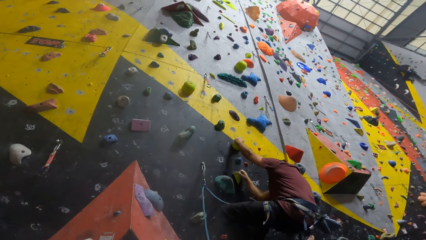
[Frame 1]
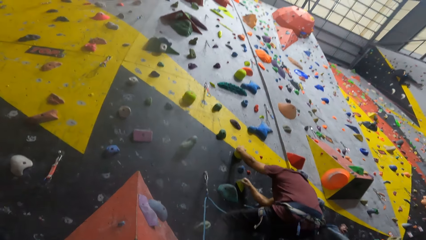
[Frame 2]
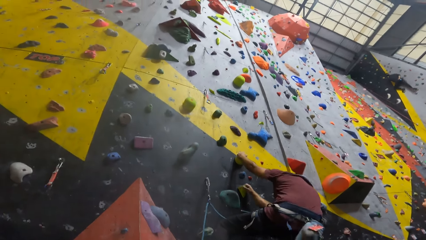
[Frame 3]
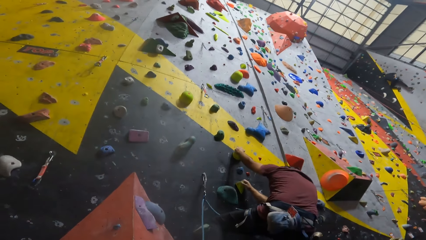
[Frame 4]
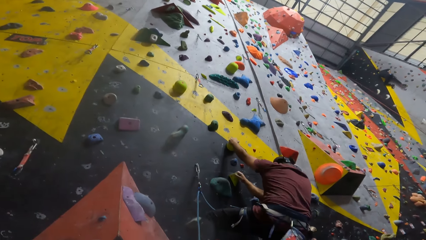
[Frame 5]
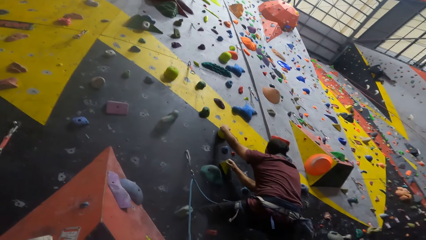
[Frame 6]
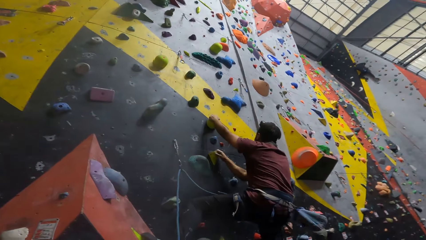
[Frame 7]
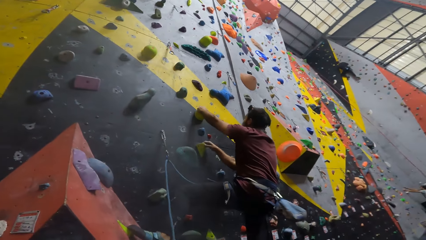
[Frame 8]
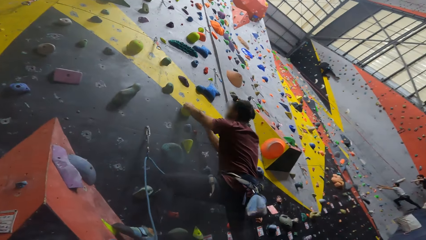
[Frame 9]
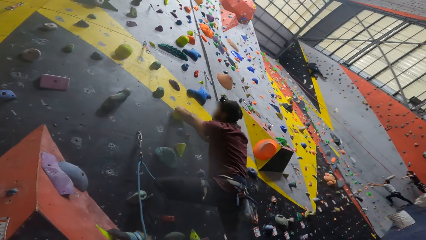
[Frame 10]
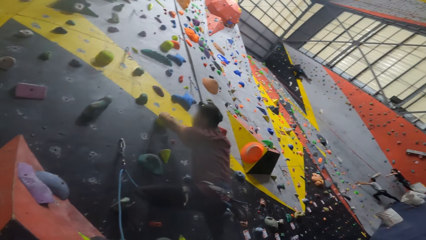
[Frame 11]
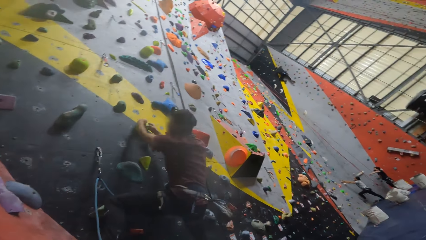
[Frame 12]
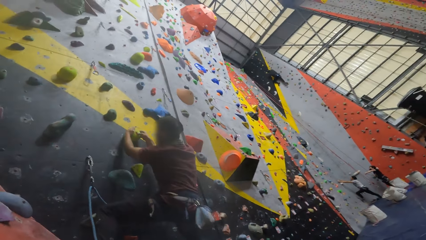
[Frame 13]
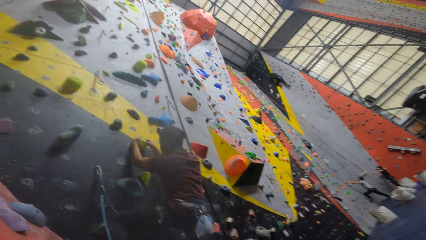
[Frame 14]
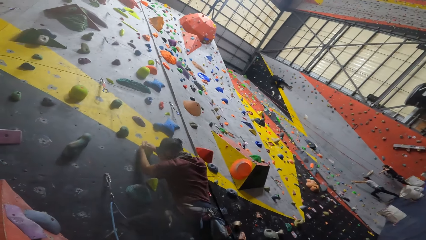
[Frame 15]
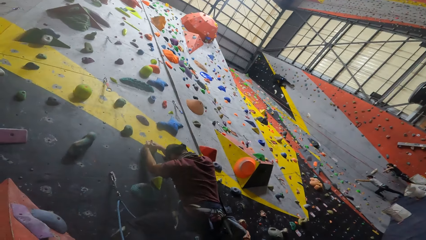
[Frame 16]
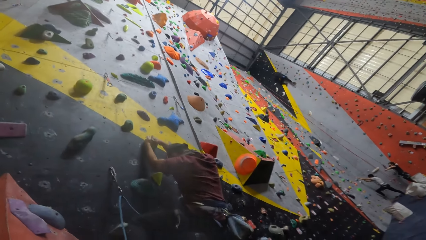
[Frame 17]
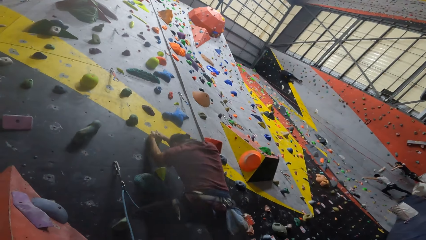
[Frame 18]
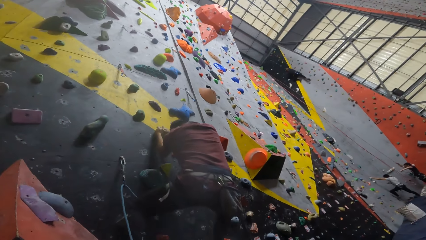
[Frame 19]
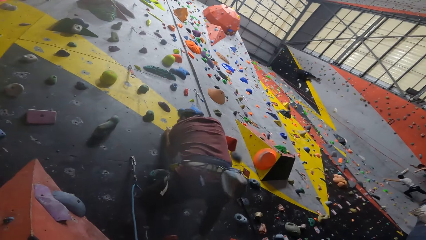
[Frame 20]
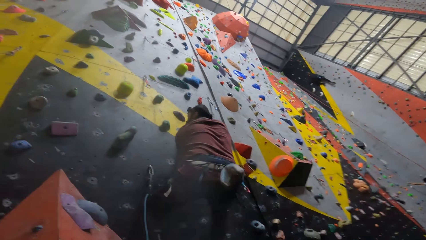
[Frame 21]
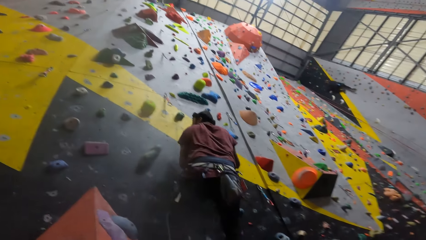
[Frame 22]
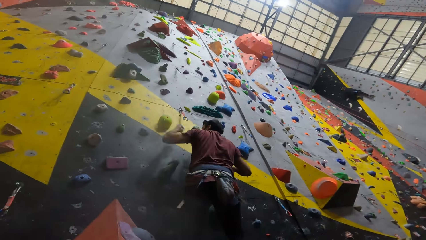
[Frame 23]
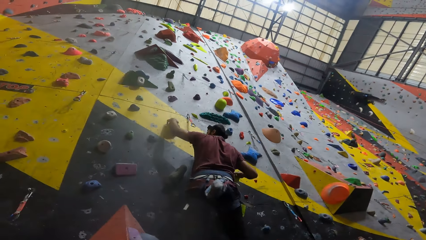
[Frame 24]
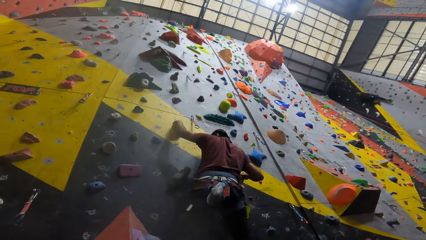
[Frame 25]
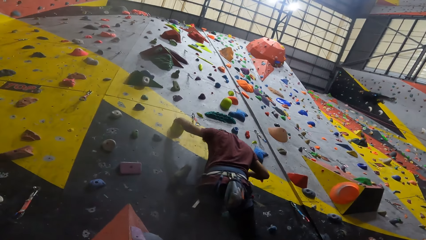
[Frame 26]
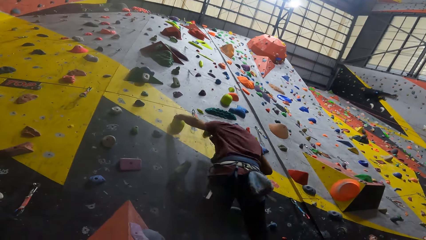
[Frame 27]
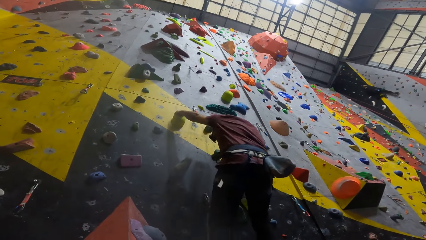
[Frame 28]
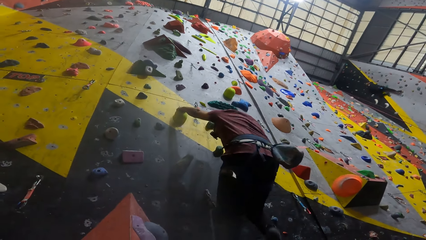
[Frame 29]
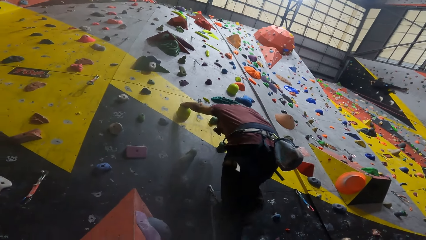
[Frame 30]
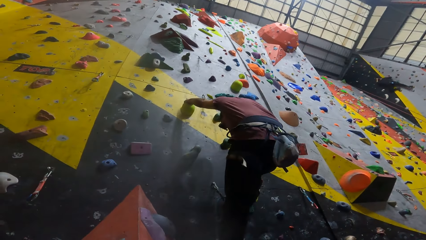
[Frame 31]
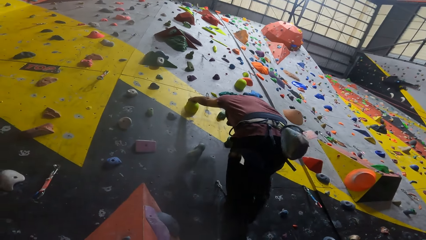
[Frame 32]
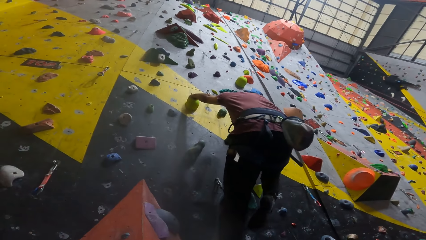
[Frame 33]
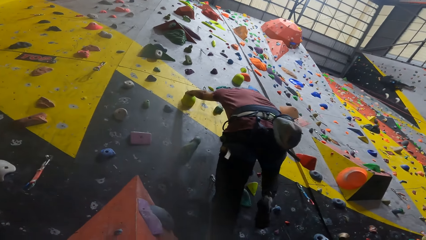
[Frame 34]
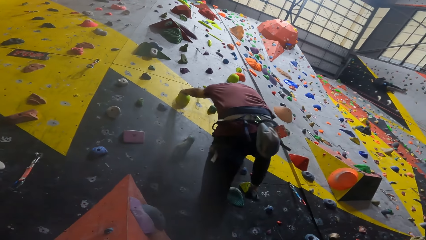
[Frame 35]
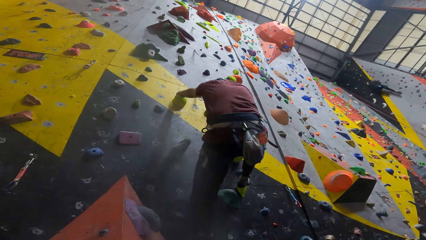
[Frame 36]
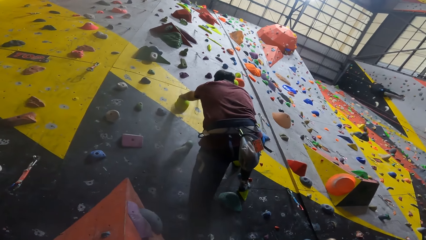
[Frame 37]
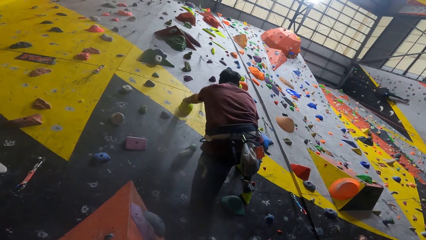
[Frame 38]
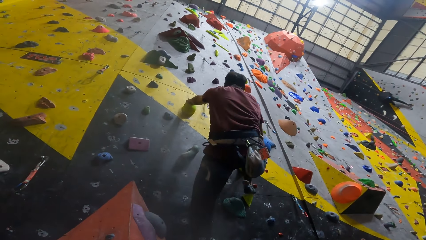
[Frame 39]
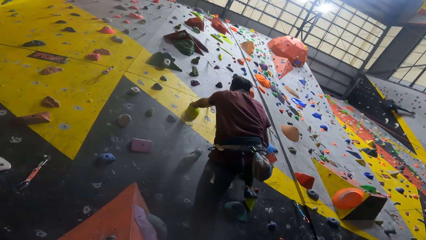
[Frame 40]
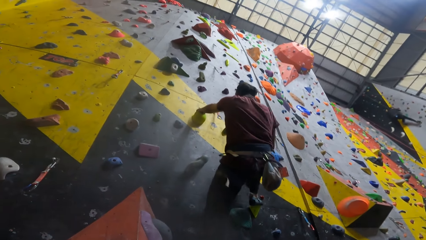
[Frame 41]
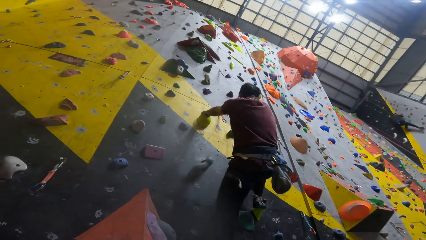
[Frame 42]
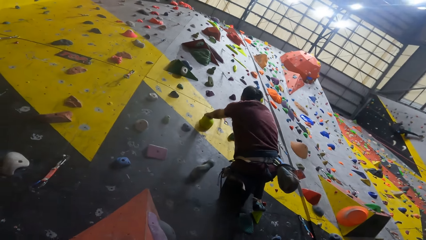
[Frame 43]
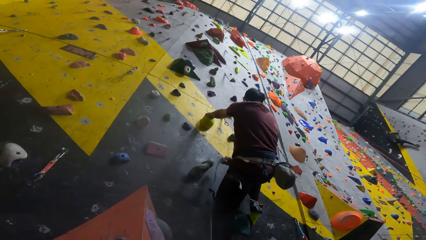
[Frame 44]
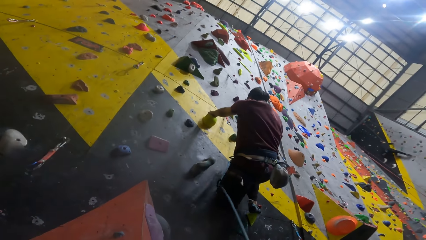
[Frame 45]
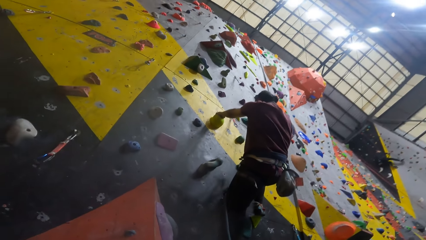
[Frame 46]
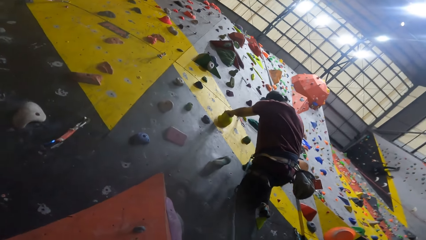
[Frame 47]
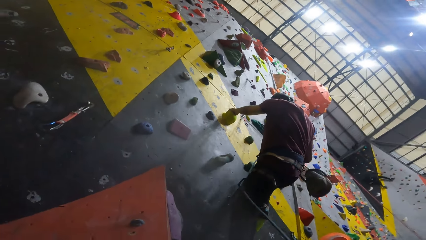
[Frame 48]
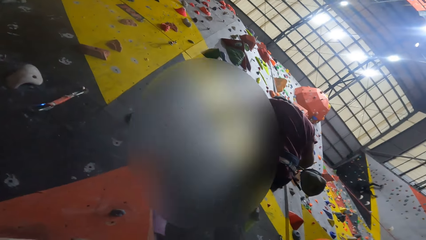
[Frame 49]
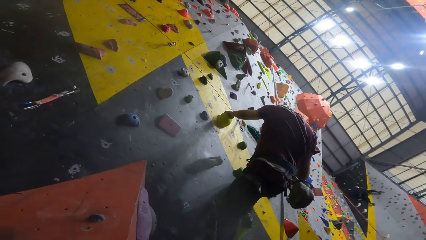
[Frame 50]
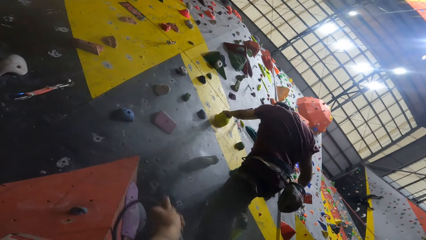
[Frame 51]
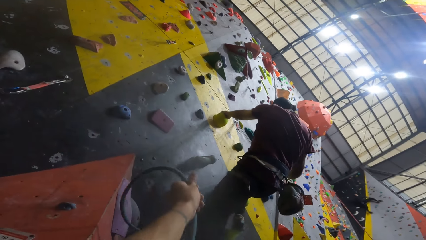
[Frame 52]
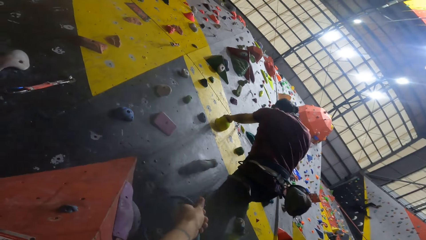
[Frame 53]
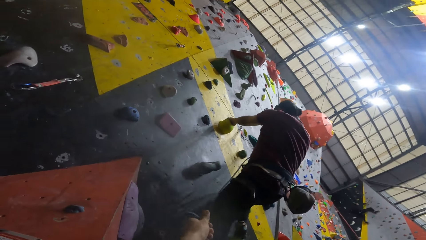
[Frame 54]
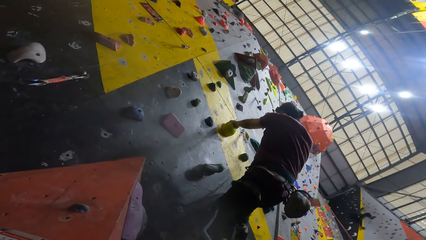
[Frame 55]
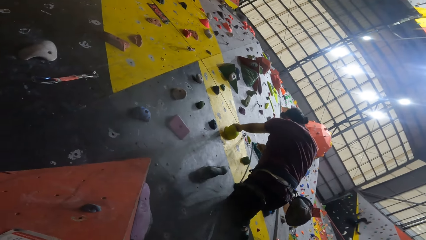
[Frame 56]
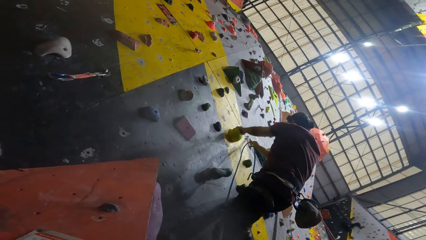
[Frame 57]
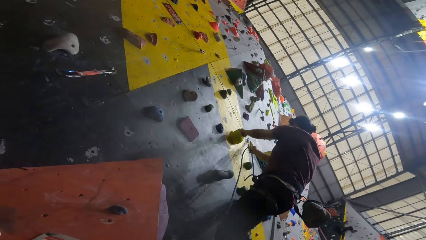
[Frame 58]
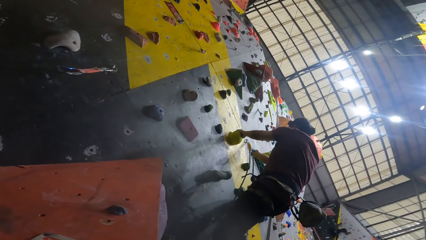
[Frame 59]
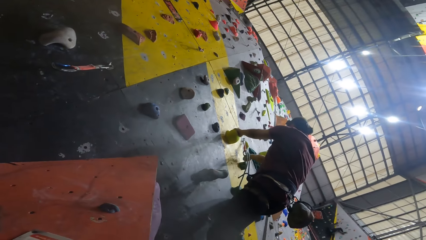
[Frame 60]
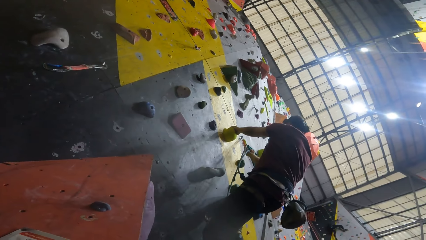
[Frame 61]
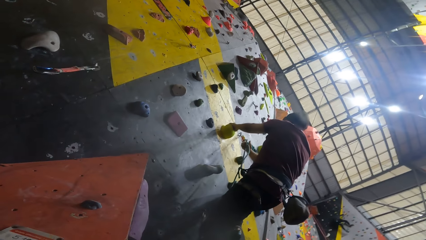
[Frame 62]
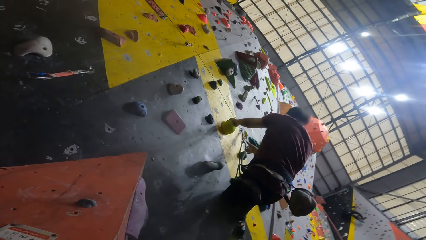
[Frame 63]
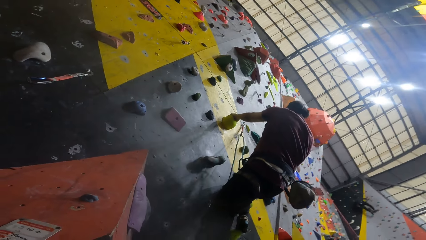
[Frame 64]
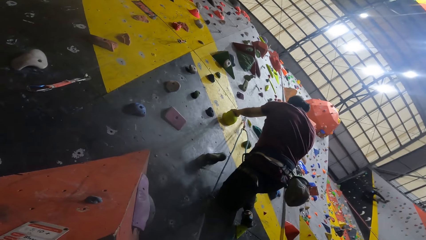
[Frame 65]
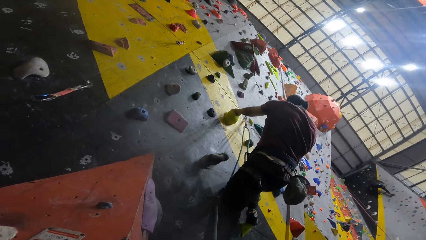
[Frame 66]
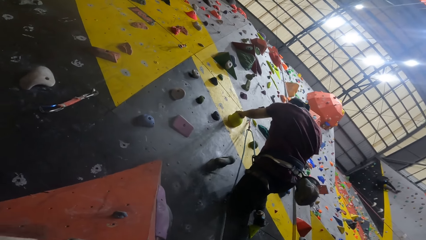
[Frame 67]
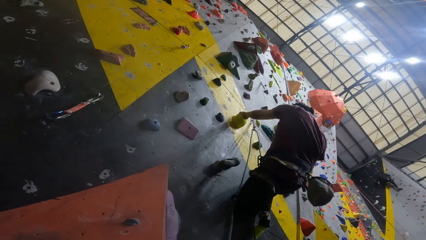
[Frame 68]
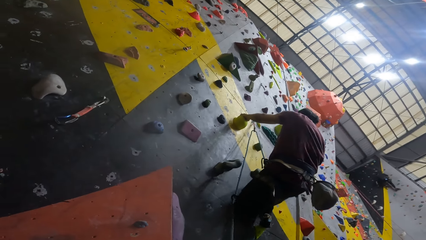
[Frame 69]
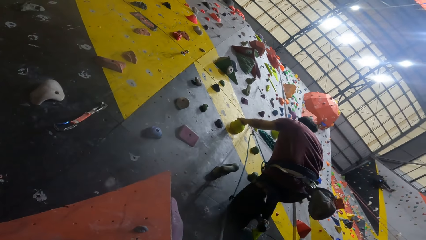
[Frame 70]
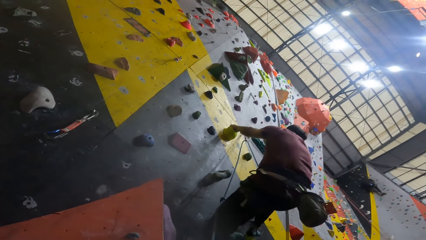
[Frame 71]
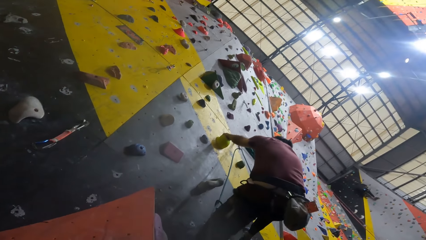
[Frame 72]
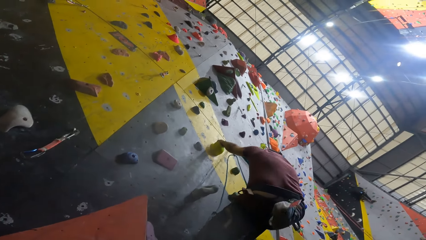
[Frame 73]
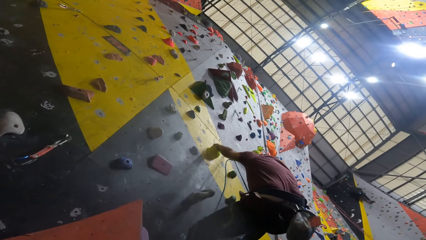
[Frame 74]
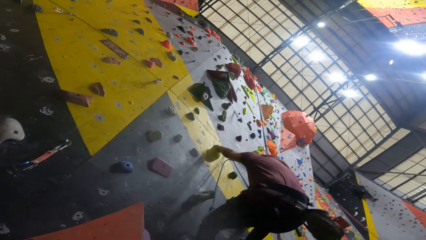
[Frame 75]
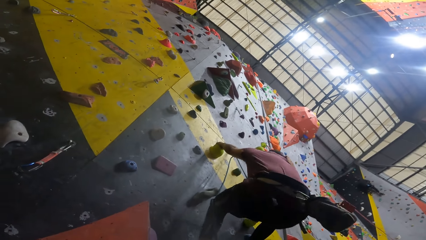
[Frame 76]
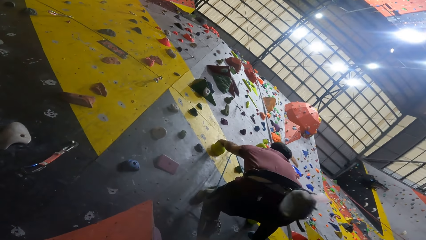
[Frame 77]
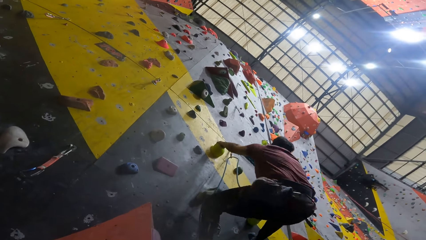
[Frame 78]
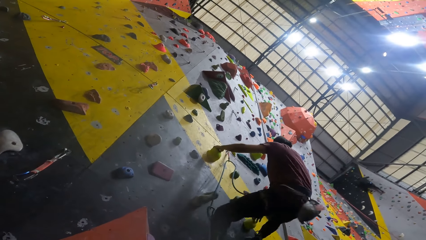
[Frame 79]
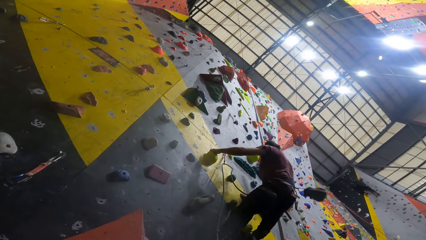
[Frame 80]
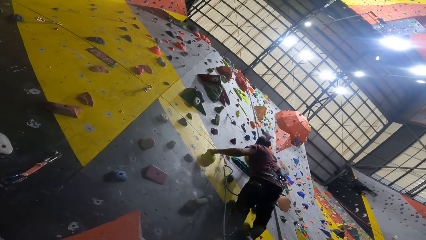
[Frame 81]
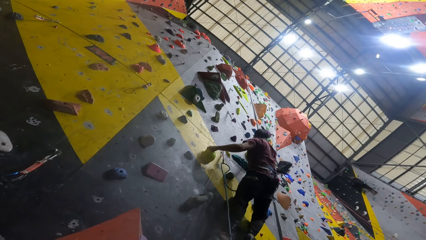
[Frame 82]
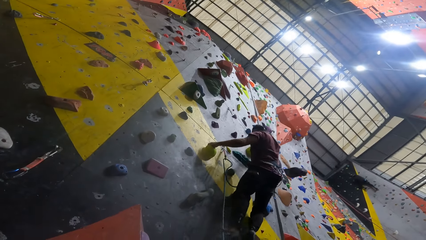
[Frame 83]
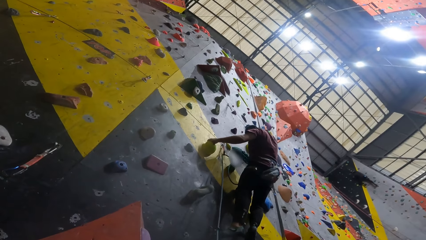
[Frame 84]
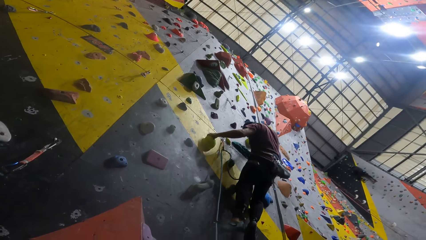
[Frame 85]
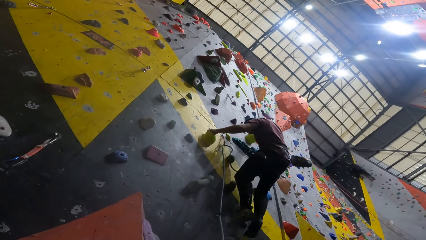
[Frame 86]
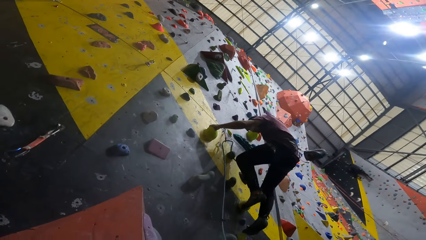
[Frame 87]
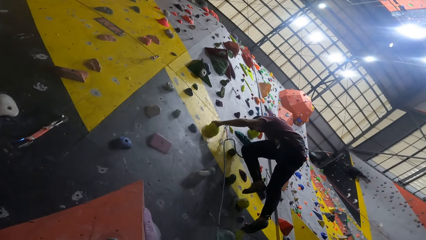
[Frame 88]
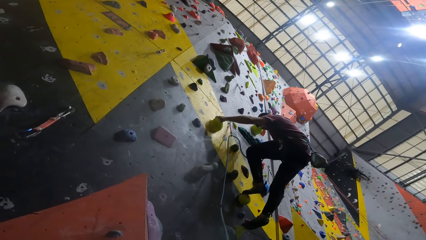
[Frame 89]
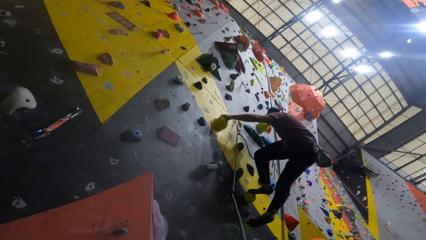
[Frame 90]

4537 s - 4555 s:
The camera wearer looks up. They pull the climbing rope. A man attaches the climbing rope to the quickdraw. The man climbs the wall.
